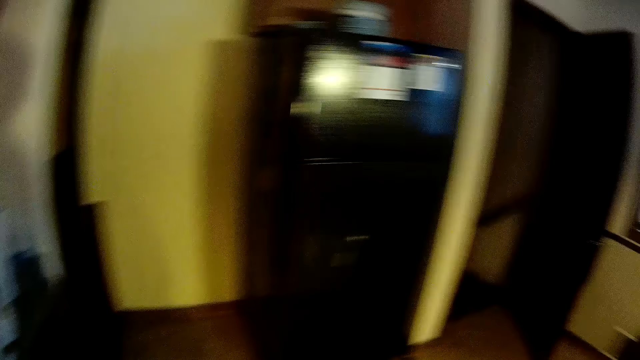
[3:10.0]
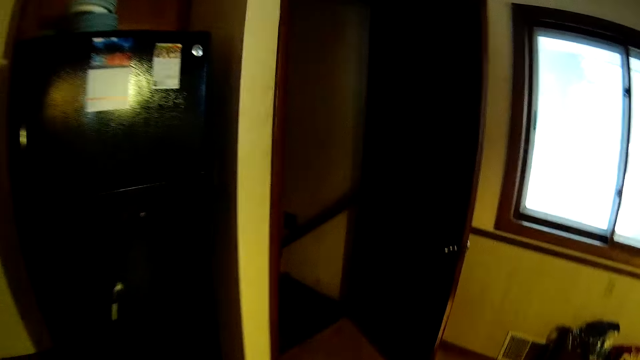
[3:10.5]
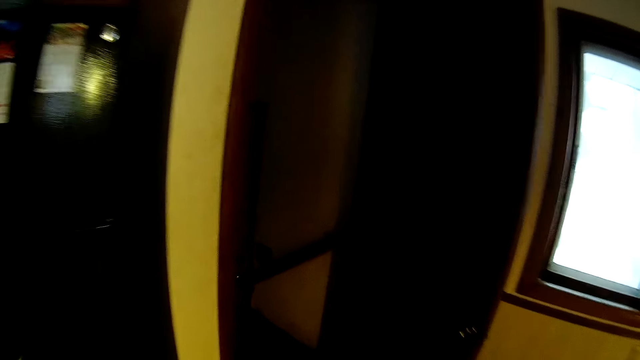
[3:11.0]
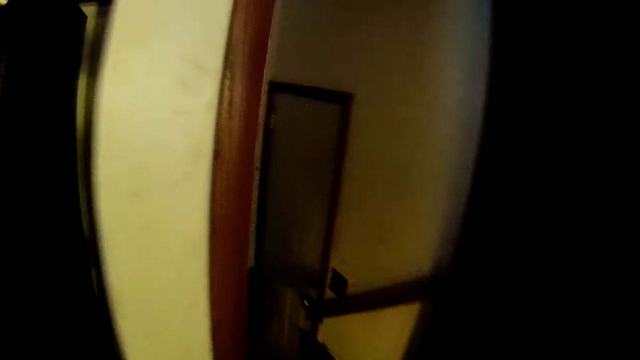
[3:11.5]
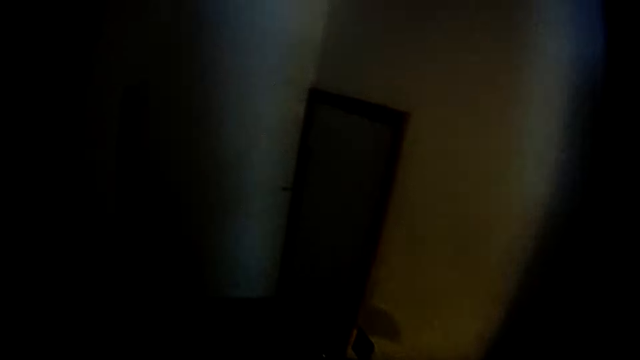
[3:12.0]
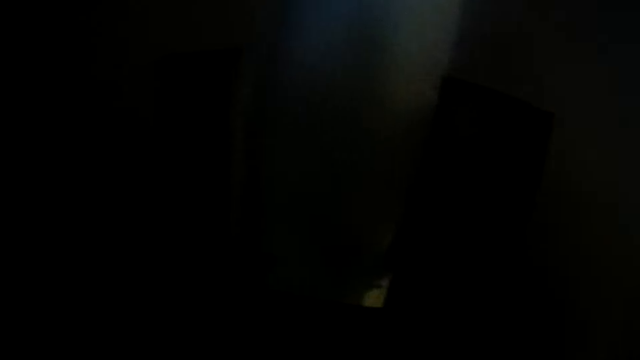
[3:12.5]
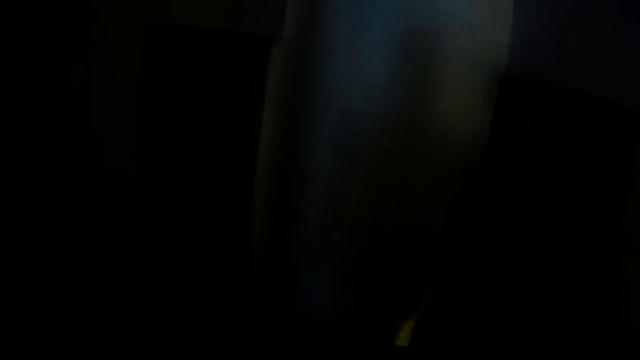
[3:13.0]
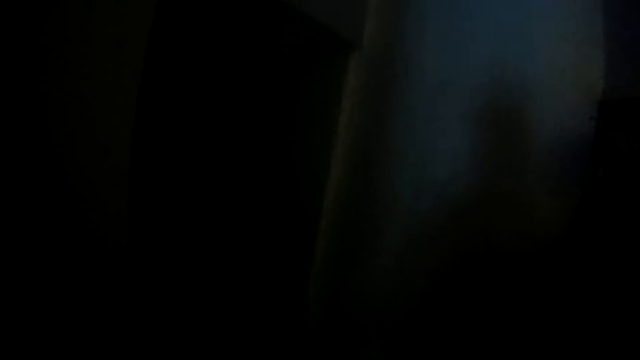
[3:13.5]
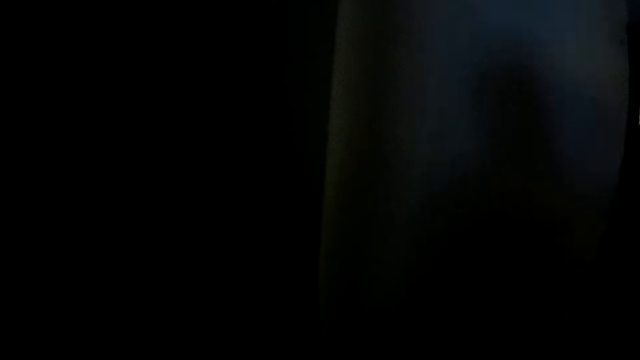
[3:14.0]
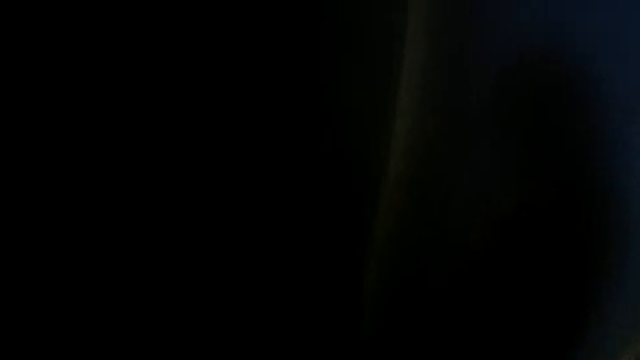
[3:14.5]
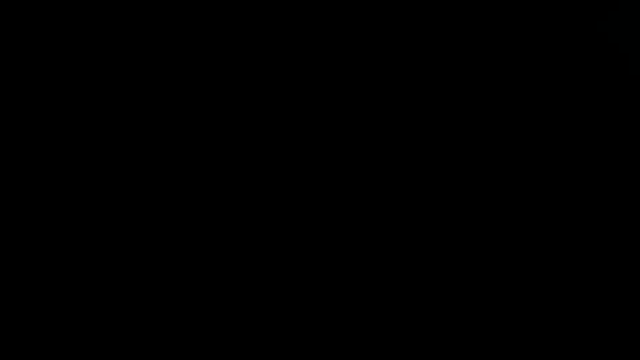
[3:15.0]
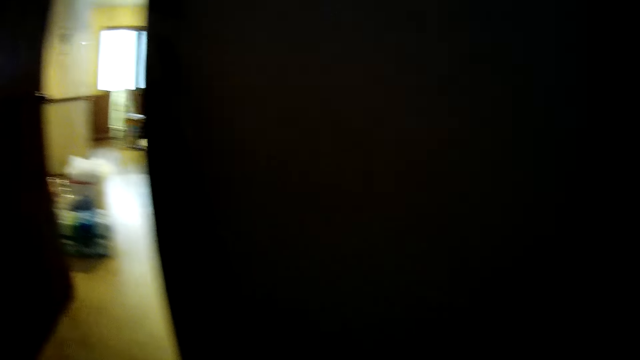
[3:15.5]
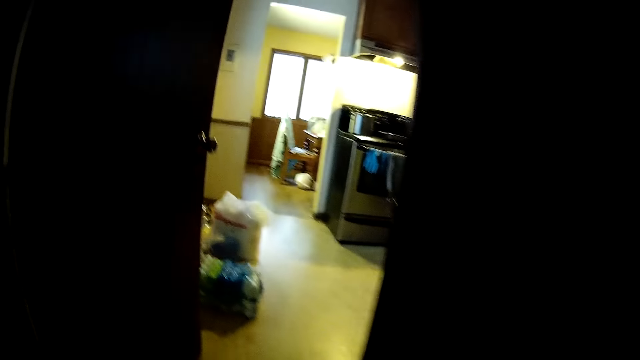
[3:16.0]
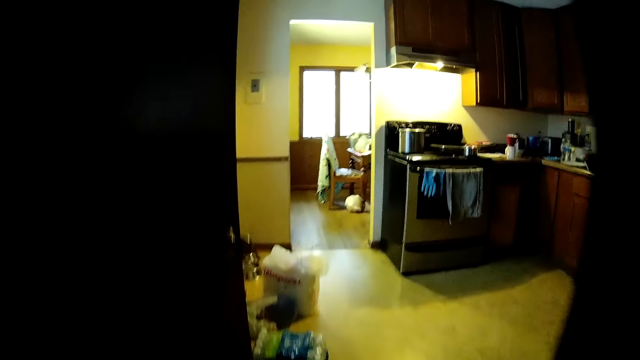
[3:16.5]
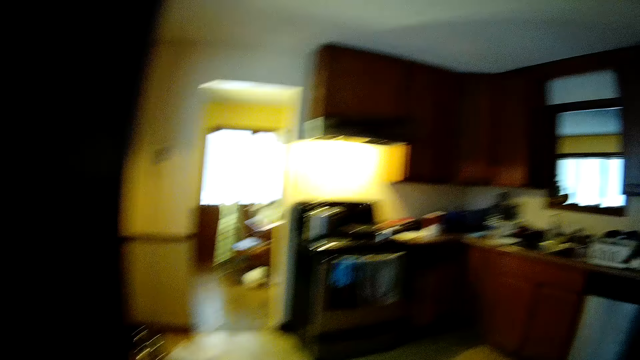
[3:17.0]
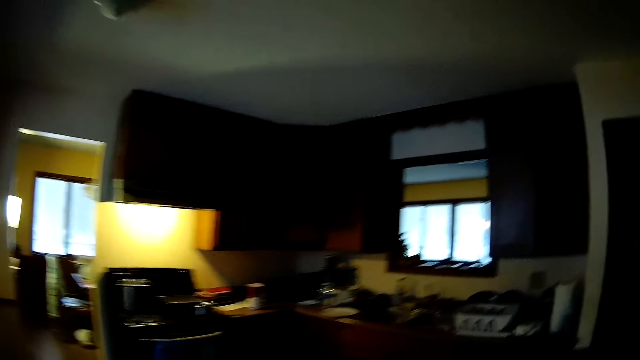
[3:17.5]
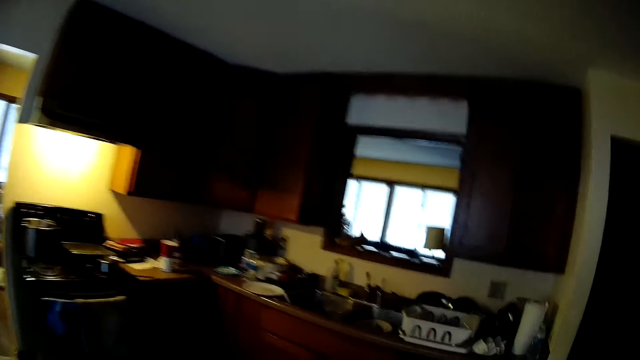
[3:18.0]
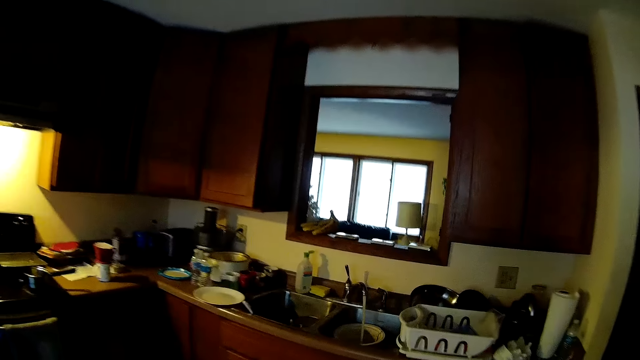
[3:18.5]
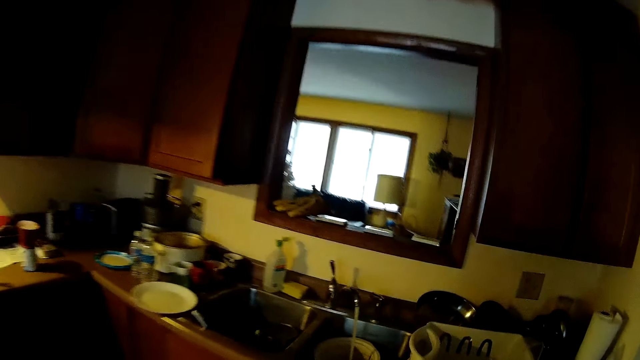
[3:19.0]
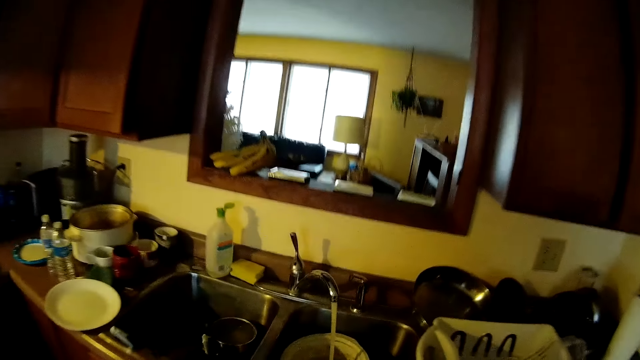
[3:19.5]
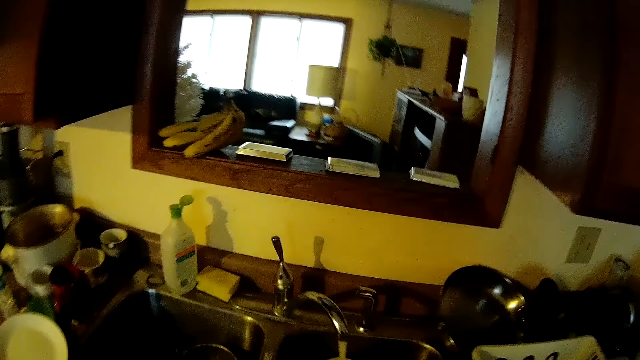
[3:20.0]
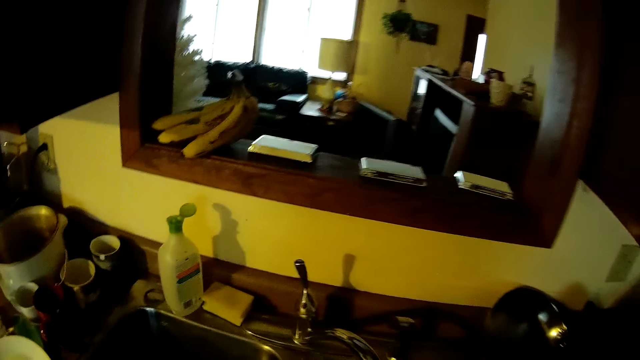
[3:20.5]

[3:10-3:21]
The camera wearer walks in the kitchen. They walk down the flight of stairs. They walk in a corridor. They walk up the flight of stairs. They walk into the kitchen.

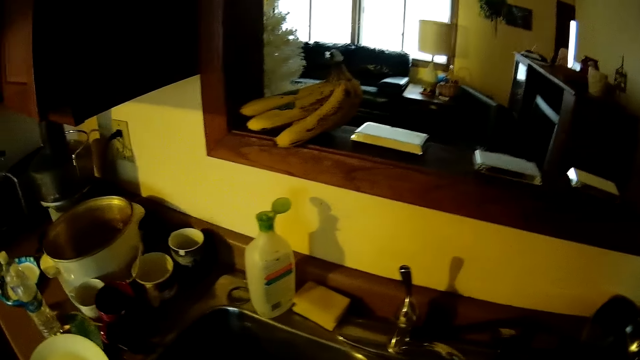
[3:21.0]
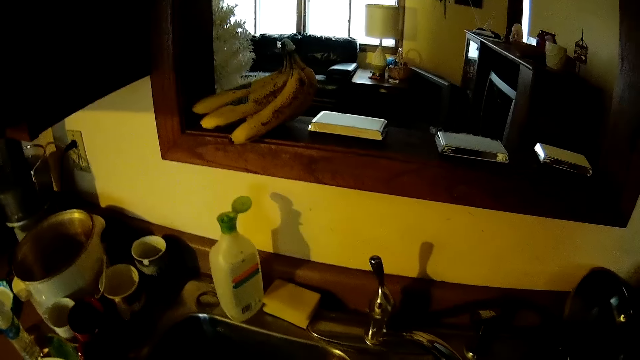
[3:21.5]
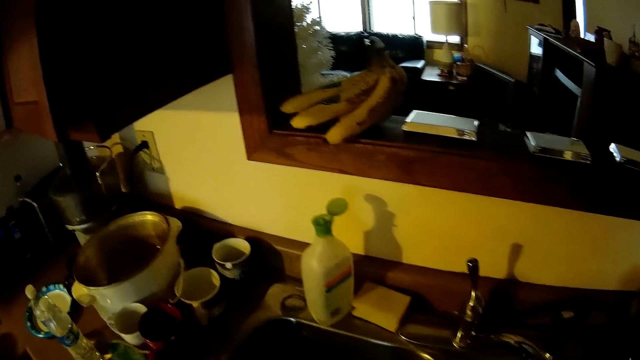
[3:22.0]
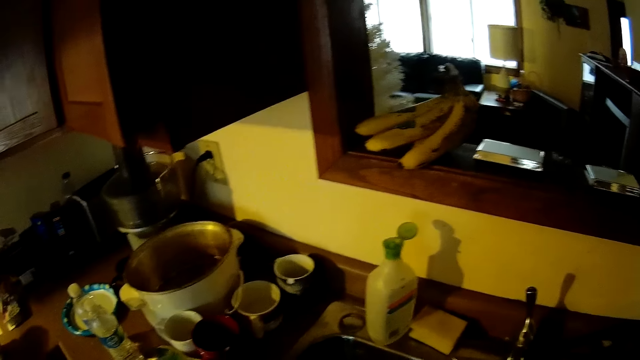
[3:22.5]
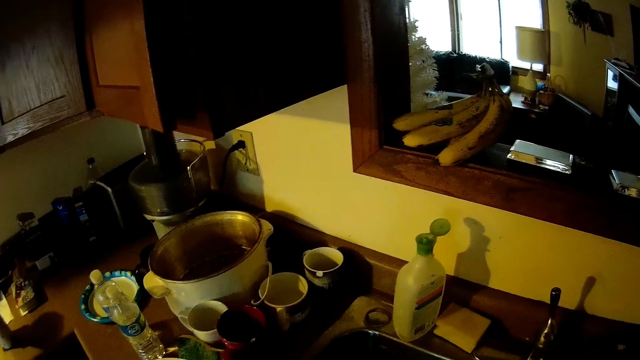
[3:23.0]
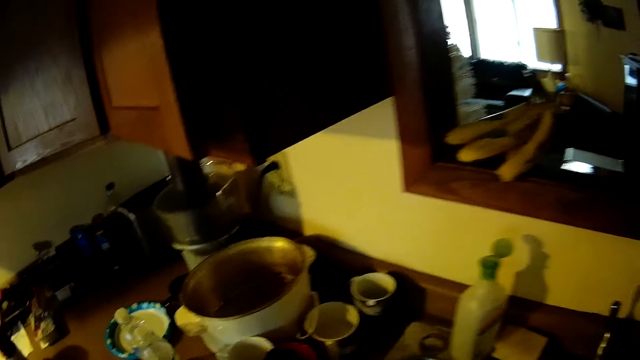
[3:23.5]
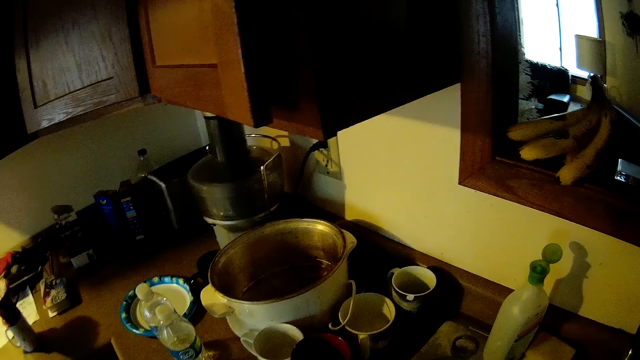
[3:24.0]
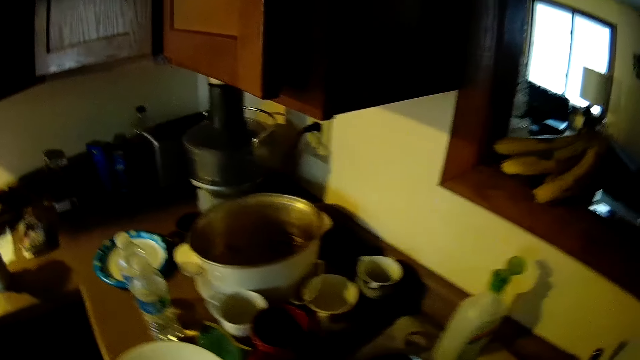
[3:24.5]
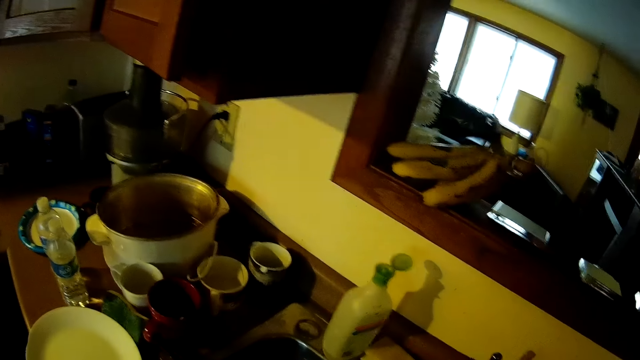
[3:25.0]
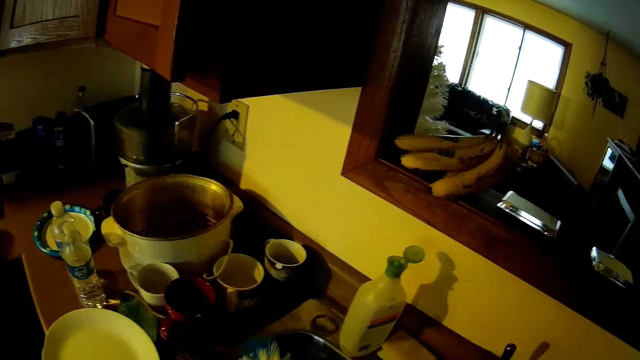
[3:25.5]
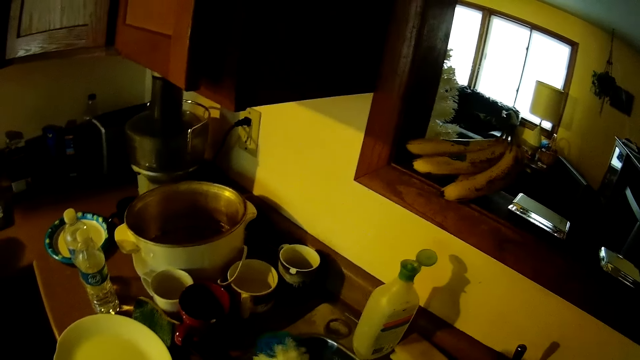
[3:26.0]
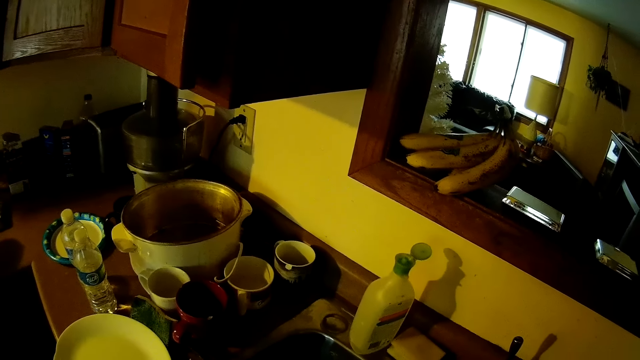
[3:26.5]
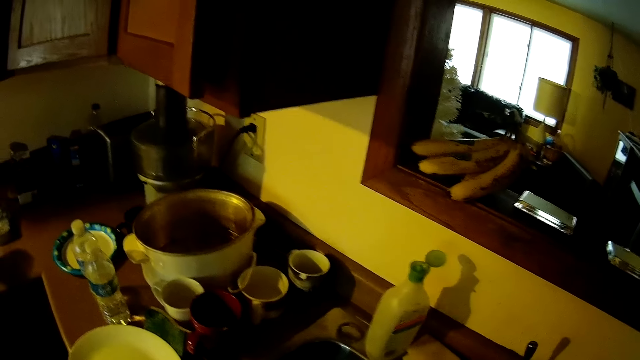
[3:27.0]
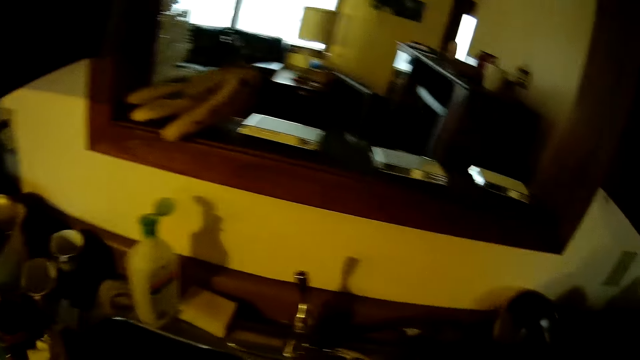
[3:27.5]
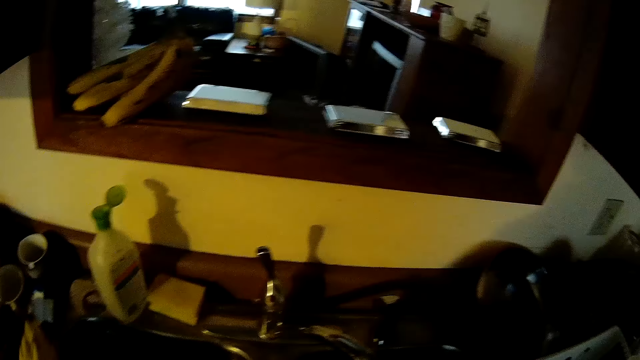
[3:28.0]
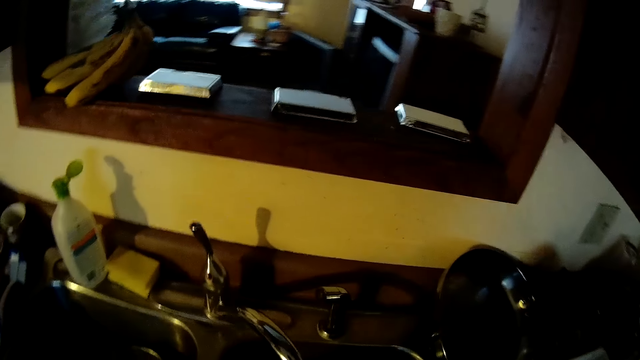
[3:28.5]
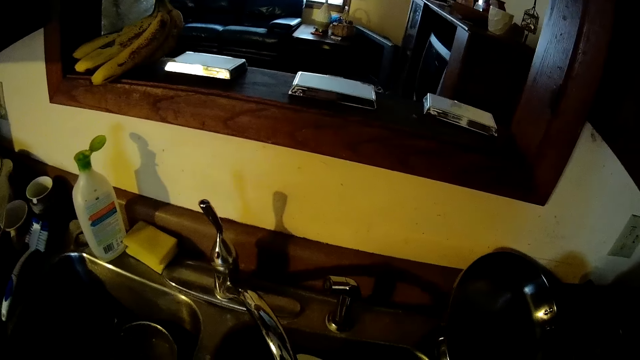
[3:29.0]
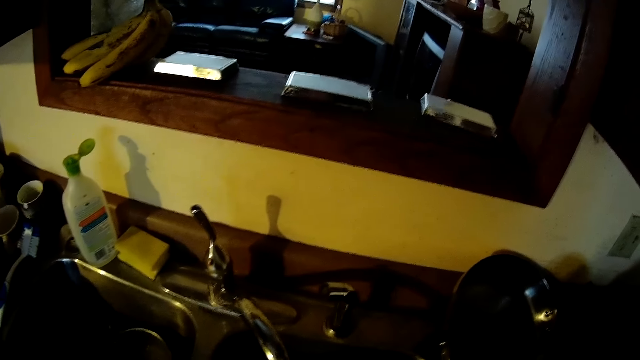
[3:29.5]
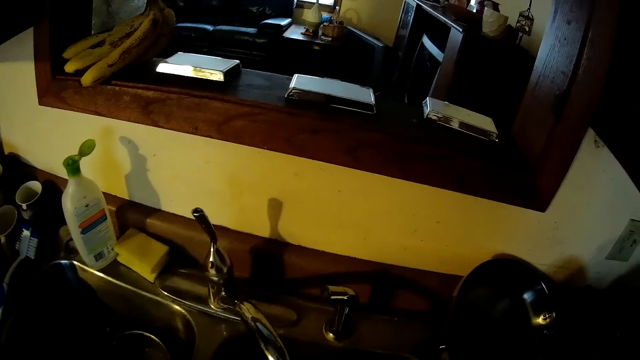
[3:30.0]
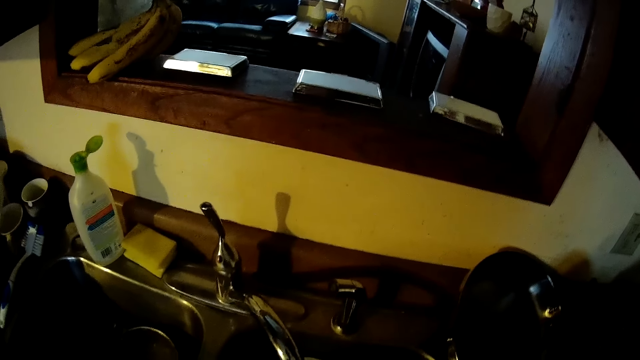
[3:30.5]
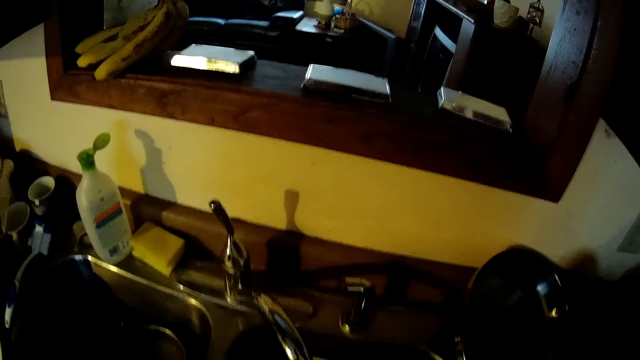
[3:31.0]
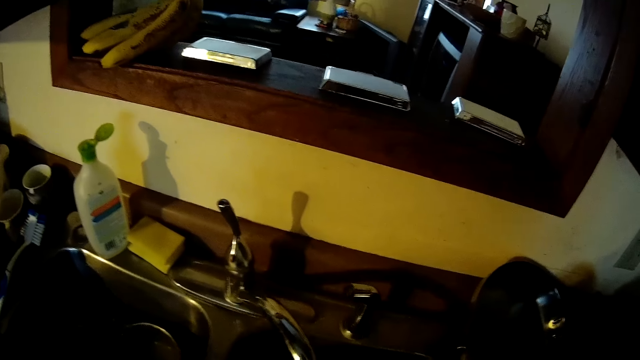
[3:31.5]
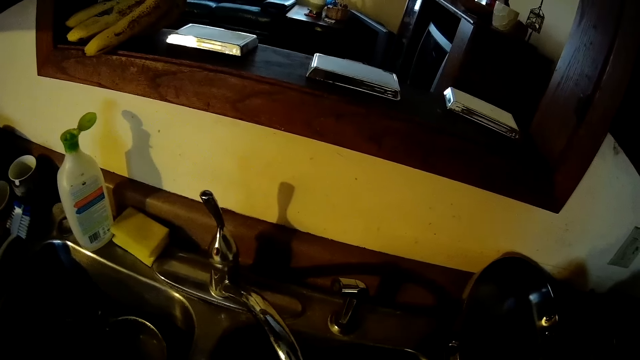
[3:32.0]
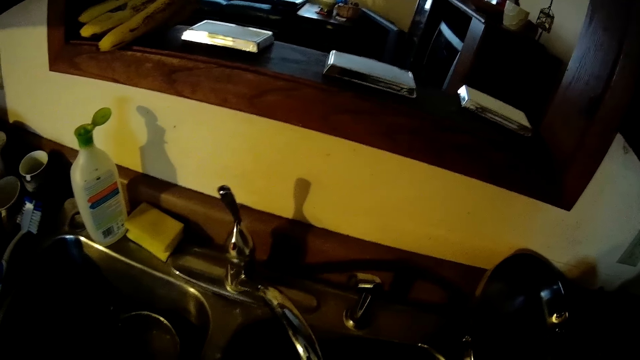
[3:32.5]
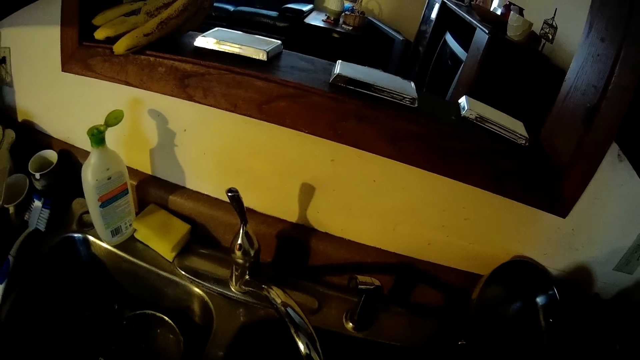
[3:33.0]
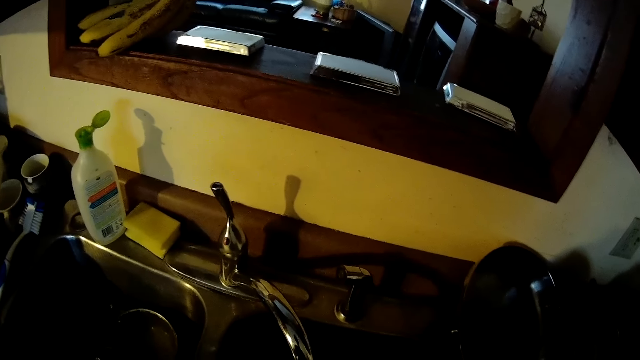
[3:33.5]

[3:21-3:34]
The camera wearer stands near a sink. They rinse some dishes.
